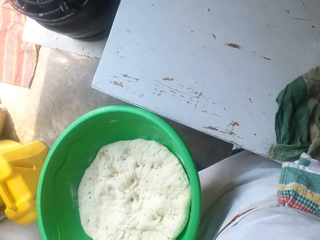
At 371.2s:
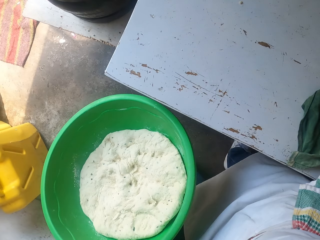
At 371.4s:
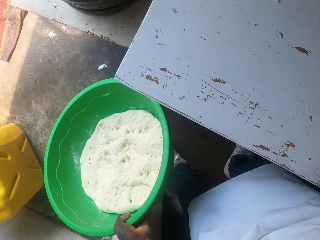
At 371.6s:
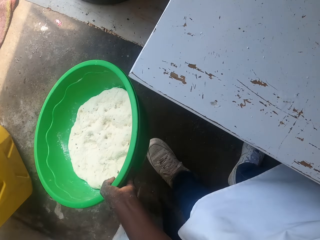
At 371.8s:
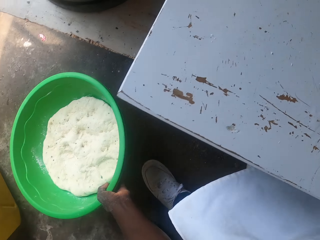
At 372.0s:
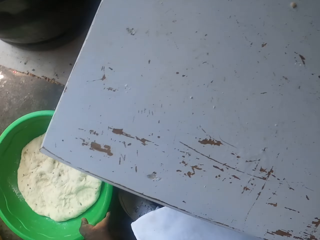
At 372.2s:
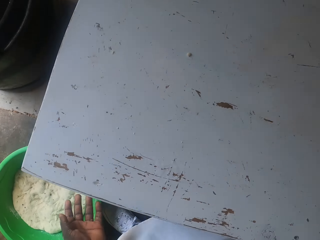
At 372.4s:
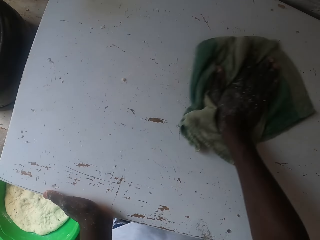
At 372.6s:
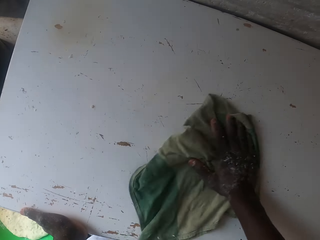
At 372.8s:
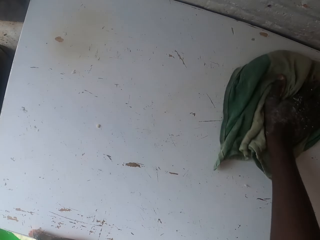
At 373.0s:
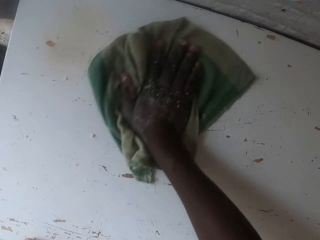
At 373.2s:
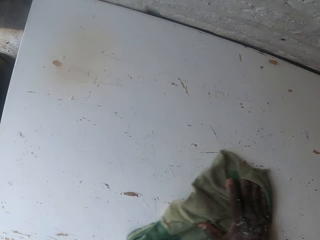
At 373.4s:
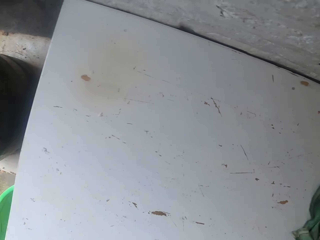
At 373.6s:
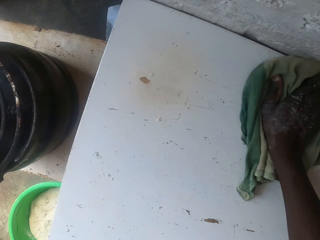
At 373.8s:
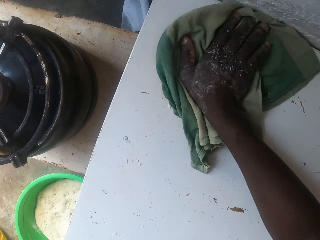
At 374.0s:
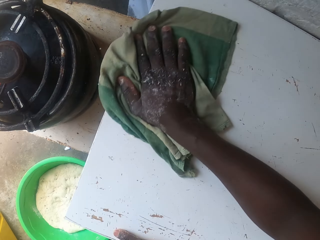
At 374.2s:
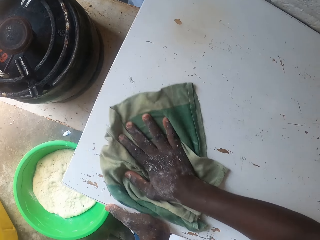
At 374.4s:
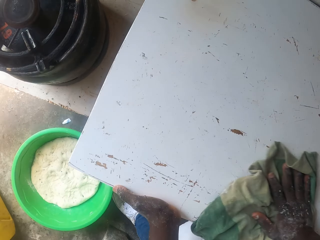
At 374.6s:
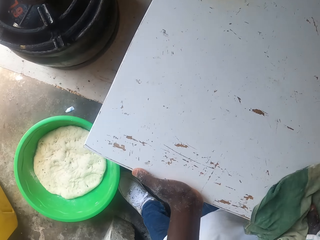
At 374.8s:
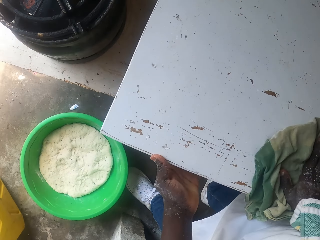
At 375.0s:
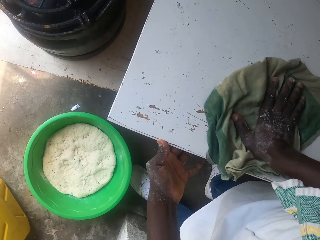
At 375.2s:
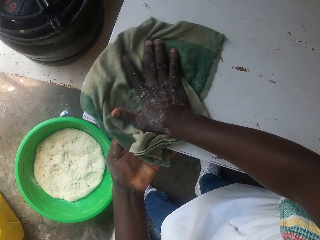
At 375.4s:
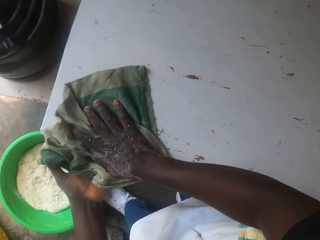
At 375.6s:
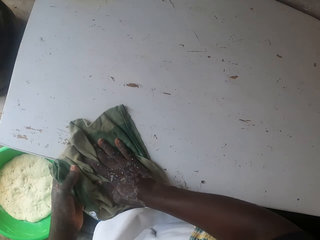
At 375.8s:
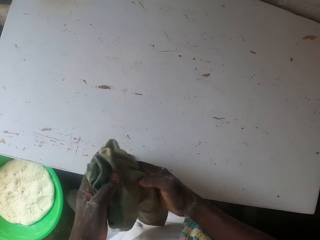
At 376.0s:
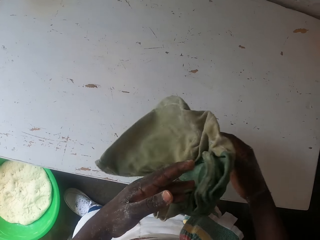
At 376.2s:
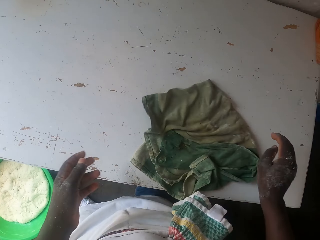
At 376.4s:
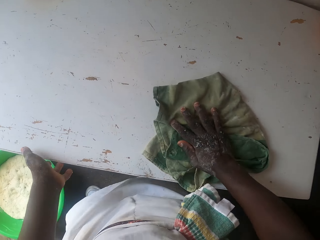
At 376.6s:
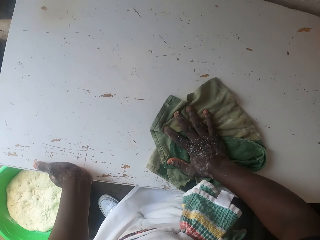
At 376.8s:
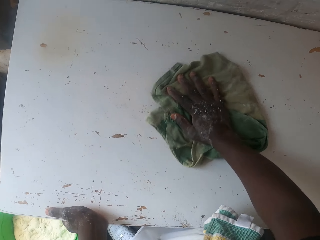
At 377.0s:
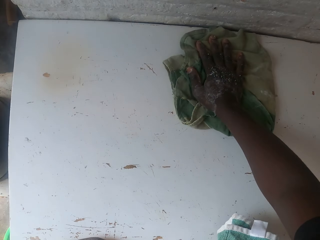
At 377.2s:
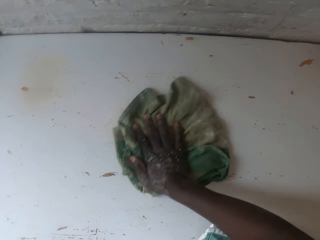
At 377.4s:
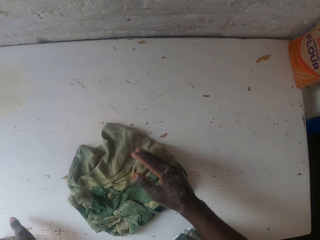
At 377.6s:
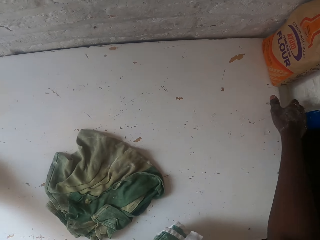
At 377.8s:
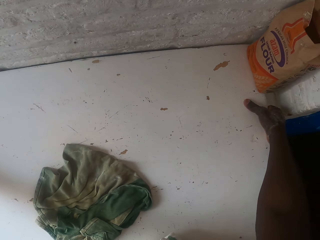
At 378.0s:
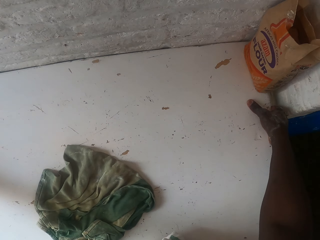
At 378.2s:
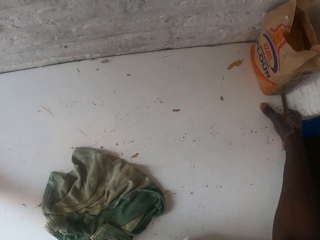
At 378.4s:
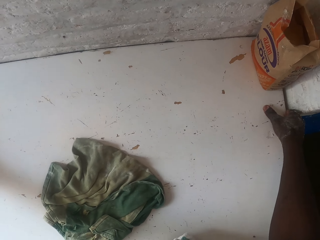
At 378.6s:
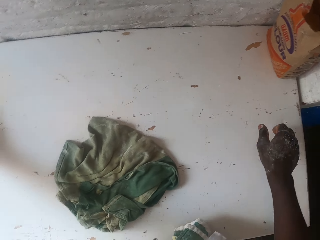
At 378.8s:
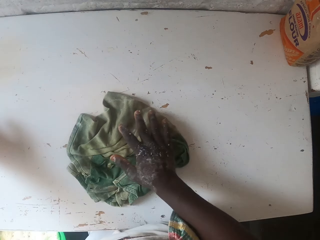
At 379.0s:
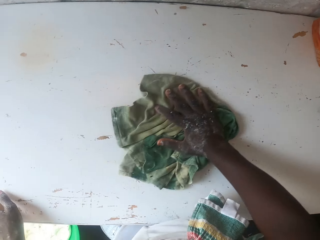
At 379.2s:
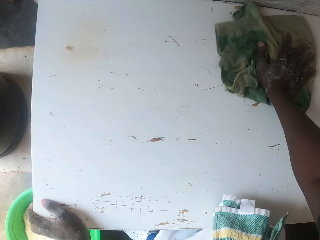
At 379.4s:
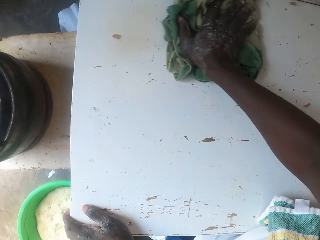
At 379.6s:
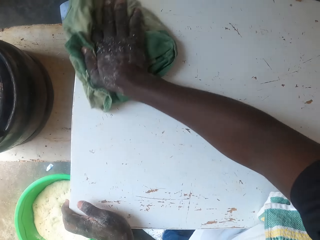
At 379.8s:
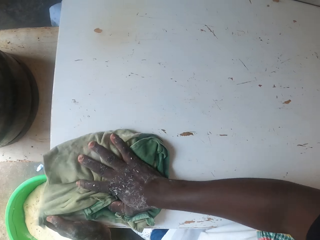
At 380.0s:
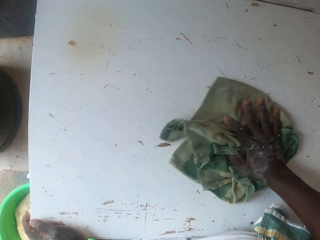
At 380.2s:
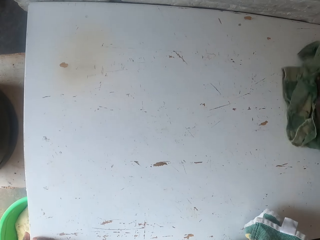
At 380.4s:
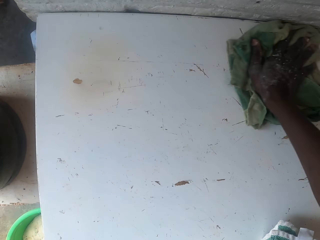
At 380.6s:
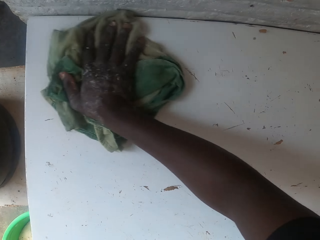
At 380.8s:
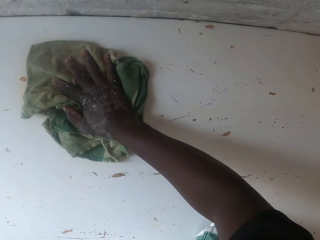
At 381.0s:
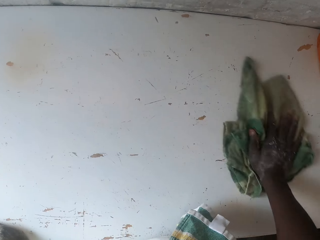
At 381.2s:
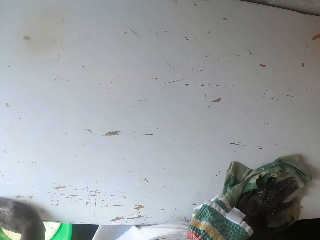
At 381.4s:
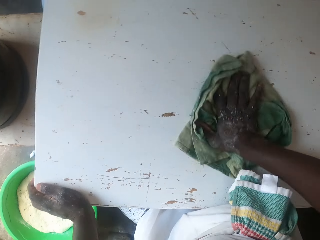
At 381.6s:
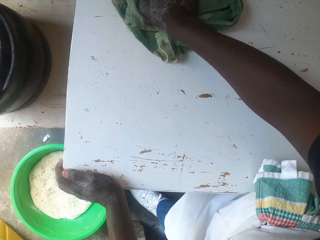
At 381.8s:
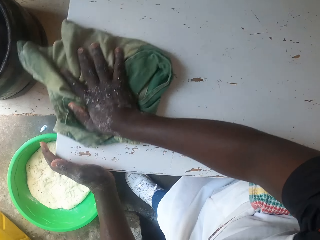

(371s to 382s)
The camera wearer puts the basin of dough on the floor. They rest the left hand on the table. They wipe the table with the piece of cloth. They move the left hand on the table, hold the cloth, move the left hand on the table and wipe the table. They move the table. They wipe the table with the piece of cloth.

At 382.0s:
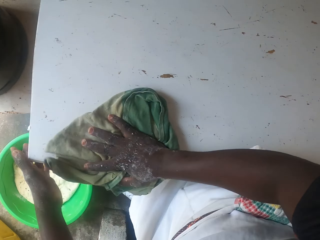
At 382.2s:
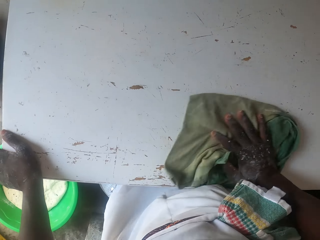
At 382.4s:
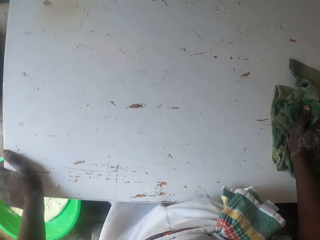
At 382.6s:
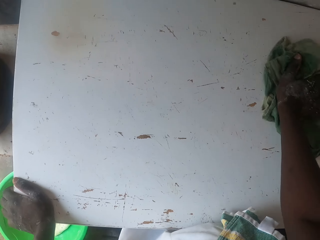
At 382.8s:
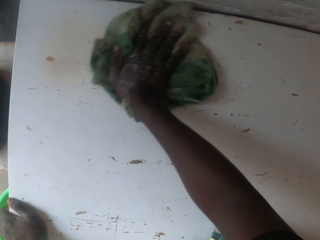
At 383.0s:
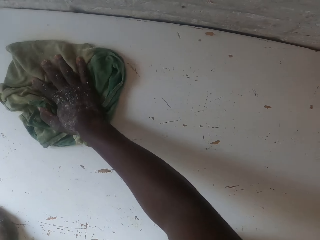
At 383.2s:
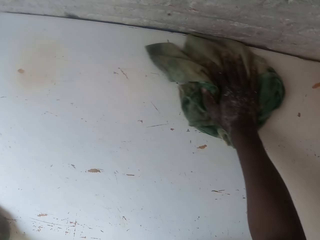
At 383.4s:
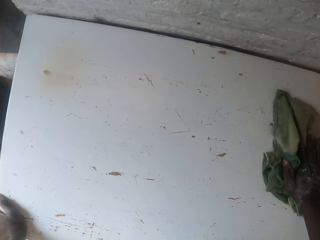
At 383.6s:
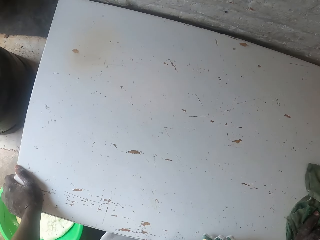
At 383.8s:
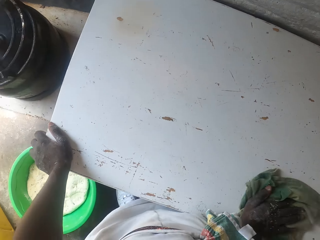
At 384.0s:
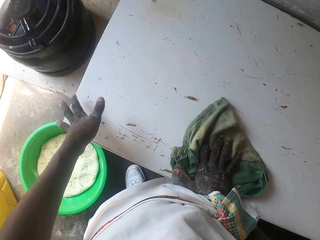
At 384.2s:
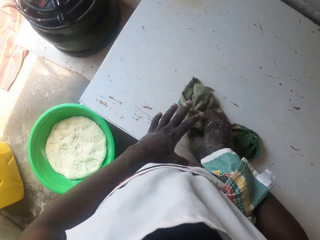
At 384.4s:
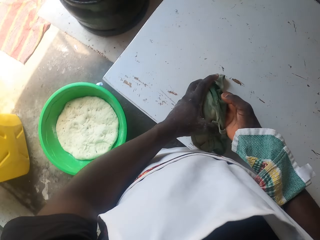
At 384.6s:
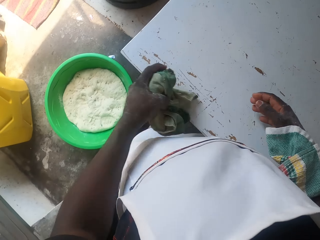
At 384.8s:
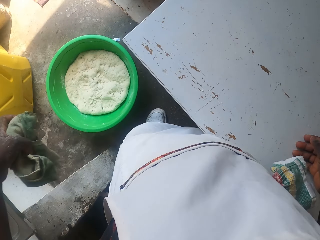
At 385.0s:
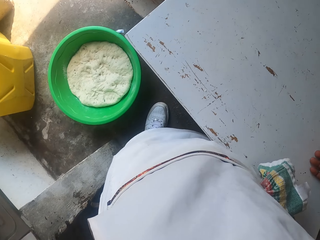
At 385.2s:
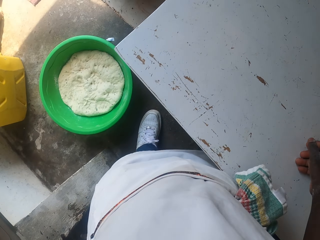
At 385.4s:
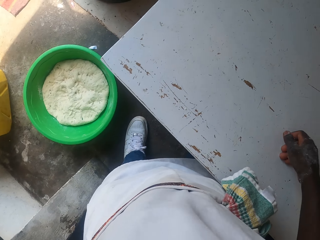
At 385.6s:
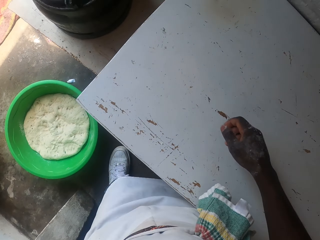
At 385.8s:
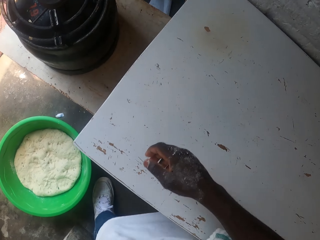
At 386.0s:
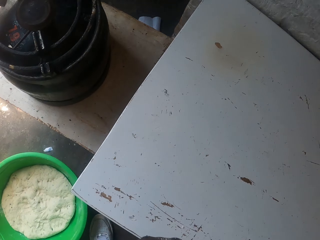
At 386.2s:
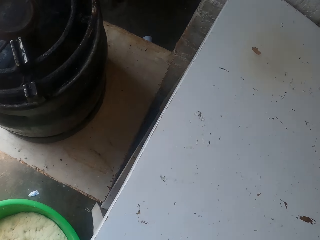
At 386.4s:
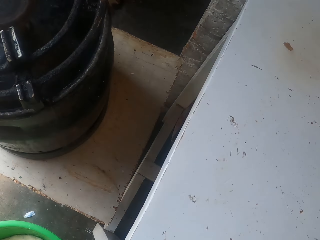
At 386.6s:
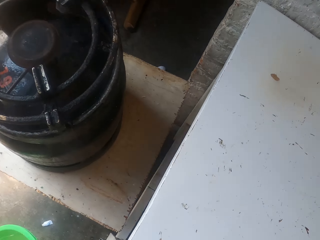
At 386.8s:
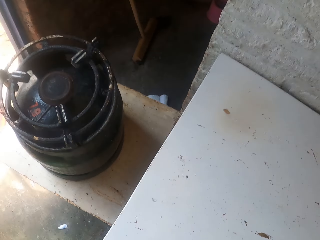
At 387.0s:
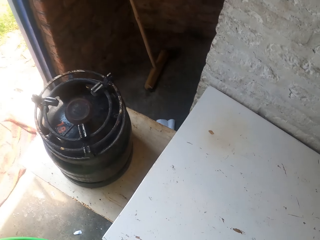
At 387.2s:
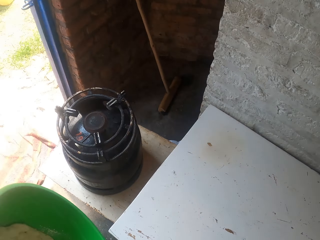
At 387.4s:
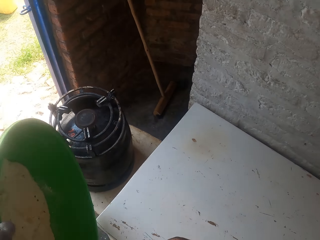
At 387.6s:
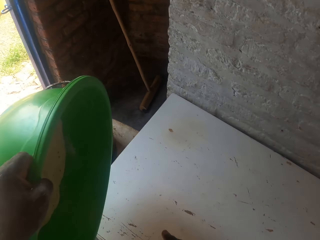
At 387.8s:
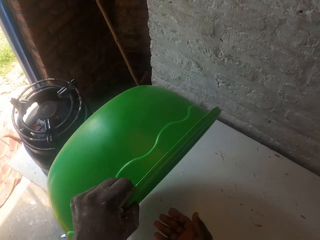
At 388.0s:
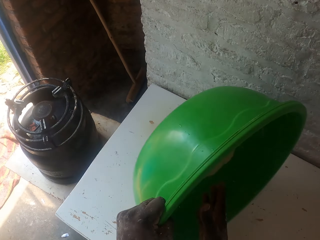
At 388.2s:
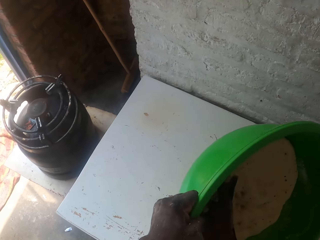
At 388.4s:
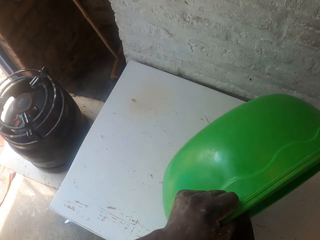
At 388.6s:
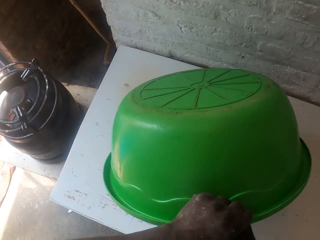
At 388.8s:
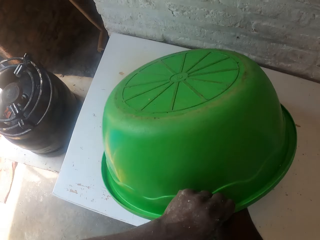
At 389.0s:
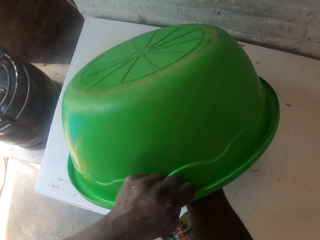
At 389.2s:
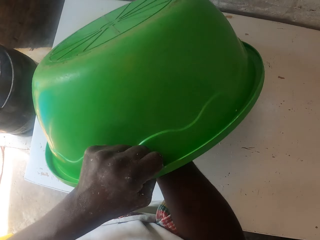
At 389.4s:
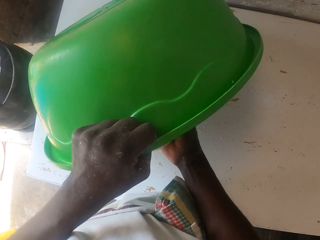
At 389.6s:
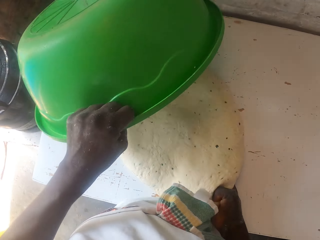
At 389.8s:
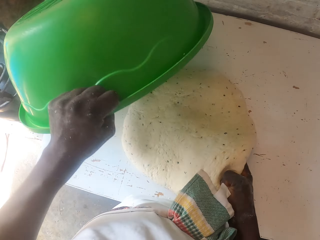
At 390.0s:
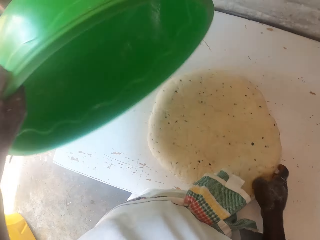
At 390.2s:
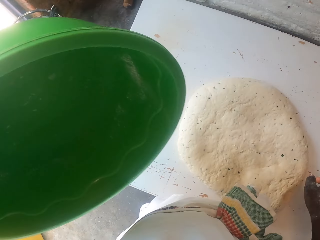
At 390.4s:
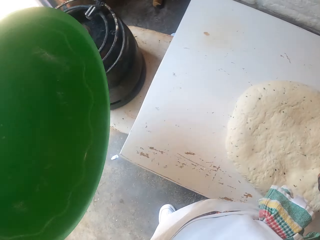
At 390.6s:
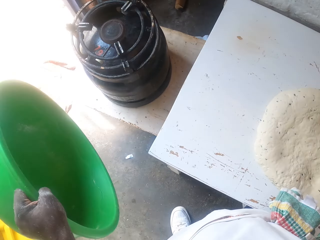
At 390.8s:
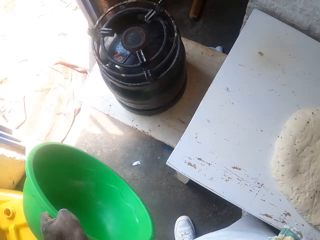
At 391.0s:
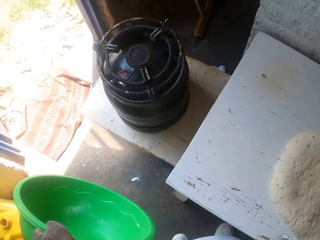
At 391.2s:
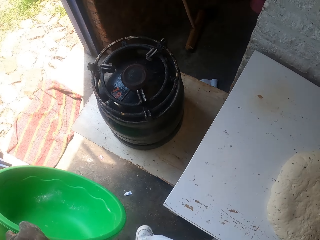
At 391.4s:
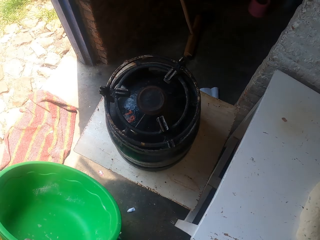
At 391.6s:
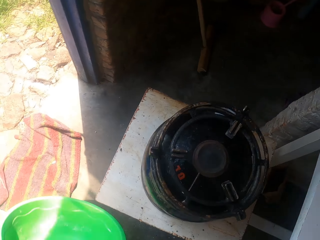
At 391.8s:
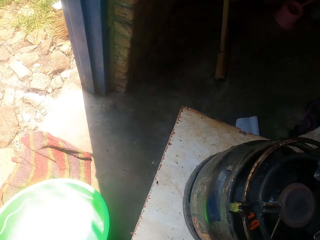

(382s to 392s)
The camera wearer moves the left hand on the table. They wipe the table. They put the piece of cloth on something. They pick the basin of dough from the floor. They move the basin of dough on the table. They drop the dough on the table. They hold the empty basin.
